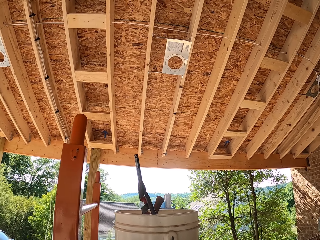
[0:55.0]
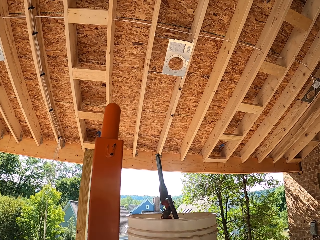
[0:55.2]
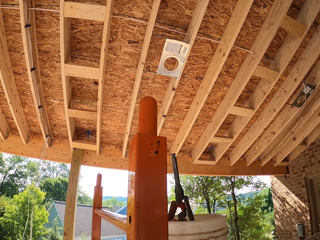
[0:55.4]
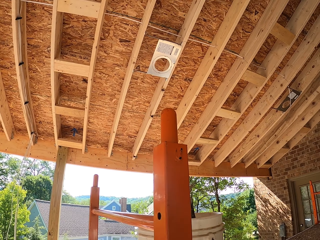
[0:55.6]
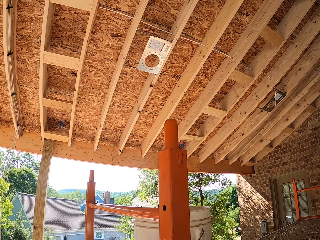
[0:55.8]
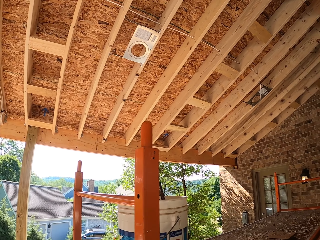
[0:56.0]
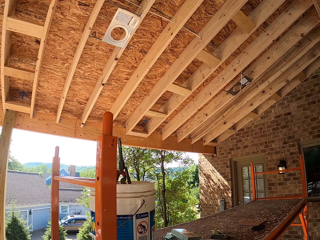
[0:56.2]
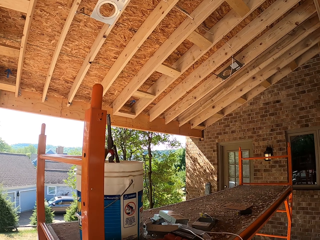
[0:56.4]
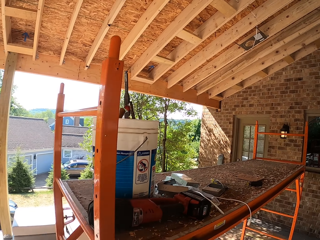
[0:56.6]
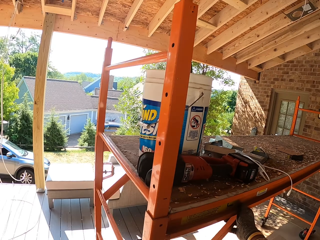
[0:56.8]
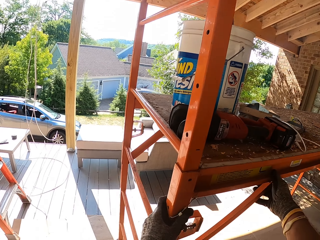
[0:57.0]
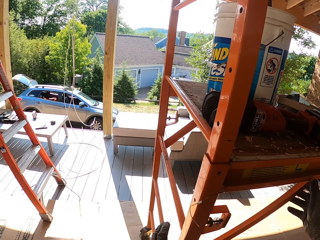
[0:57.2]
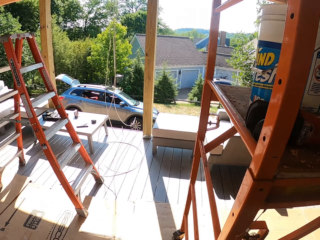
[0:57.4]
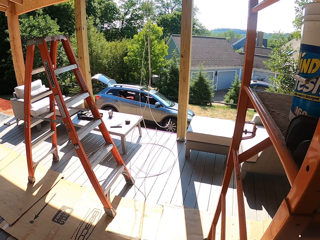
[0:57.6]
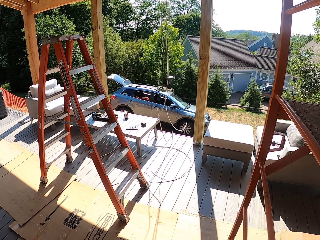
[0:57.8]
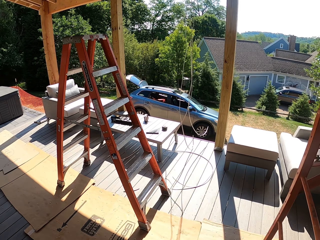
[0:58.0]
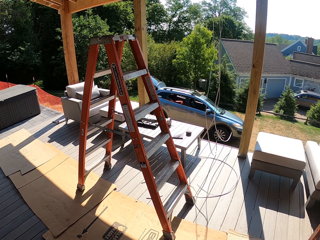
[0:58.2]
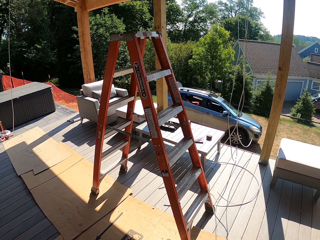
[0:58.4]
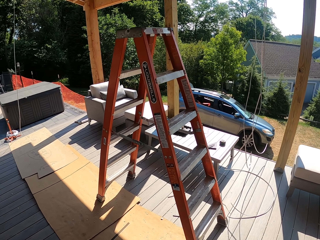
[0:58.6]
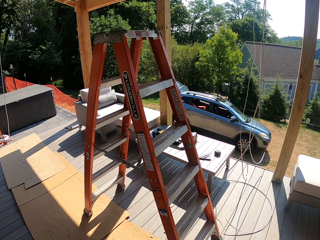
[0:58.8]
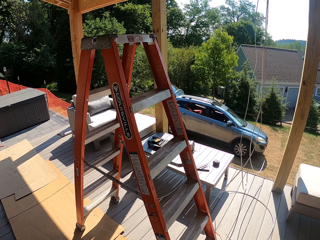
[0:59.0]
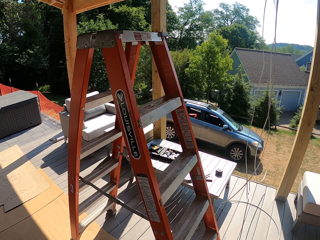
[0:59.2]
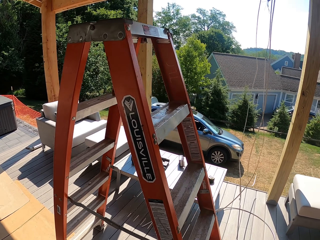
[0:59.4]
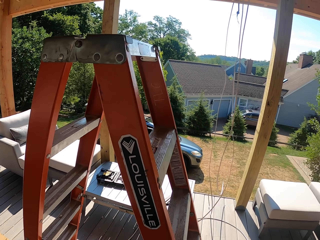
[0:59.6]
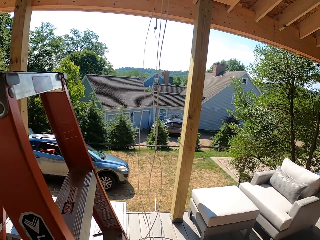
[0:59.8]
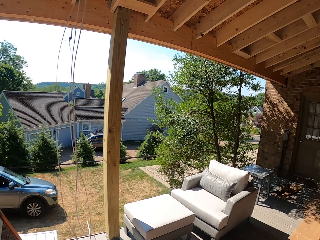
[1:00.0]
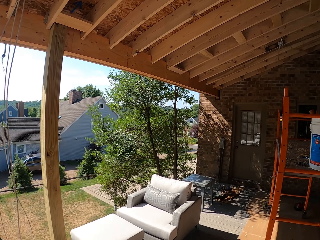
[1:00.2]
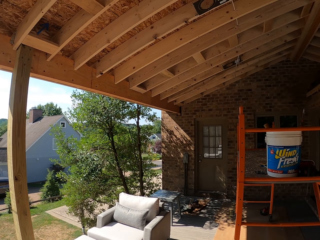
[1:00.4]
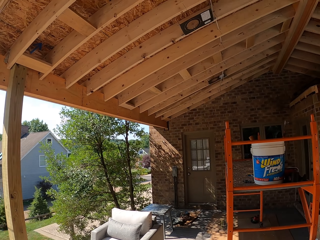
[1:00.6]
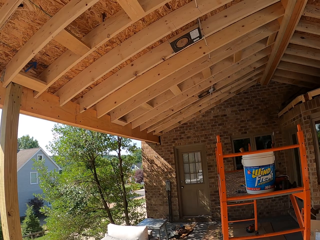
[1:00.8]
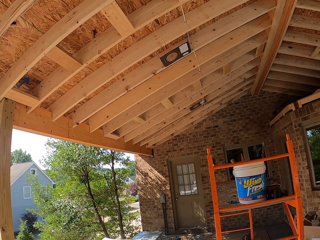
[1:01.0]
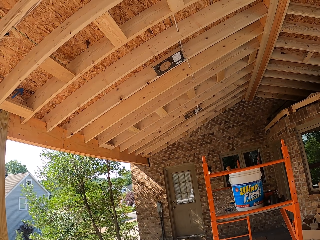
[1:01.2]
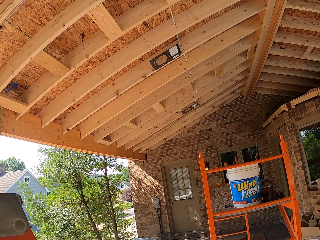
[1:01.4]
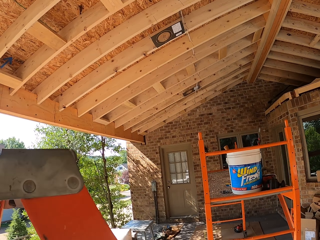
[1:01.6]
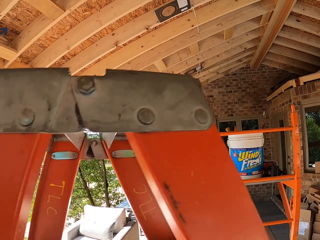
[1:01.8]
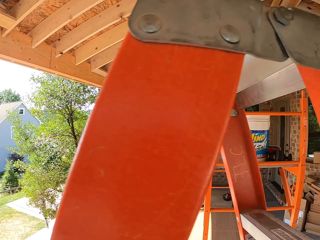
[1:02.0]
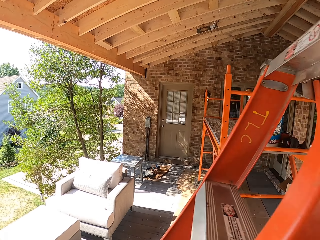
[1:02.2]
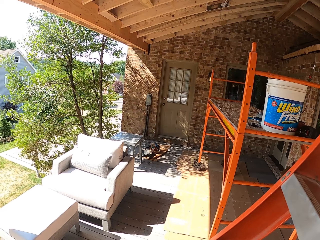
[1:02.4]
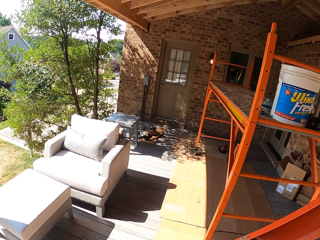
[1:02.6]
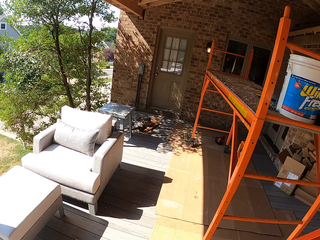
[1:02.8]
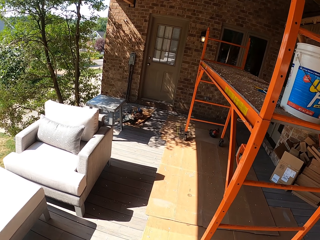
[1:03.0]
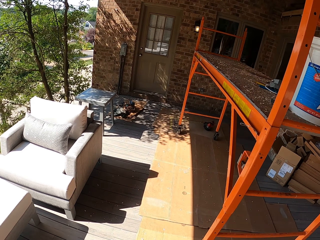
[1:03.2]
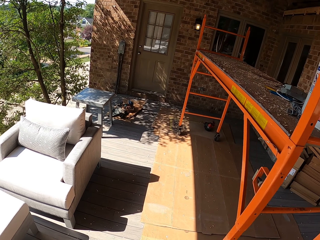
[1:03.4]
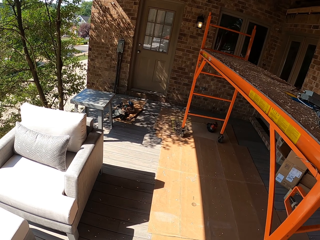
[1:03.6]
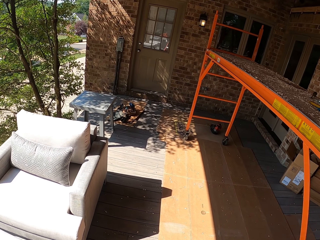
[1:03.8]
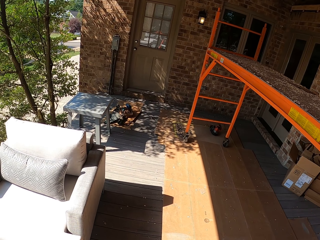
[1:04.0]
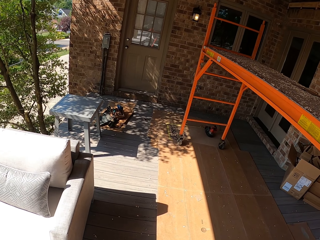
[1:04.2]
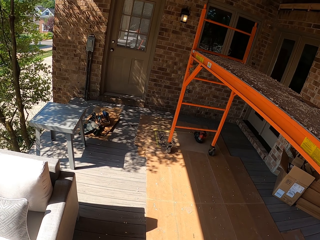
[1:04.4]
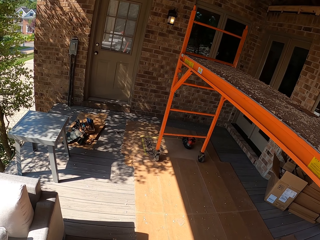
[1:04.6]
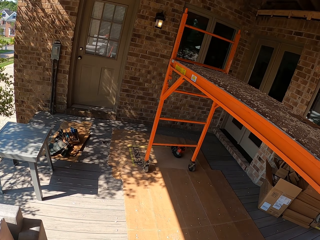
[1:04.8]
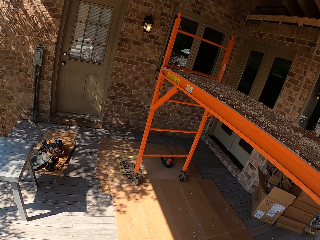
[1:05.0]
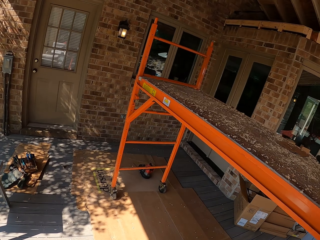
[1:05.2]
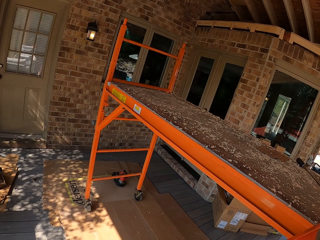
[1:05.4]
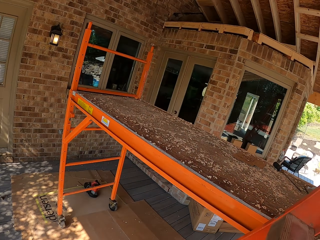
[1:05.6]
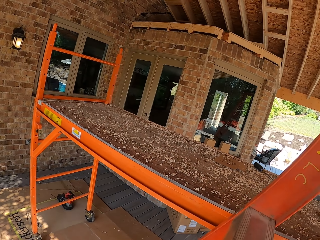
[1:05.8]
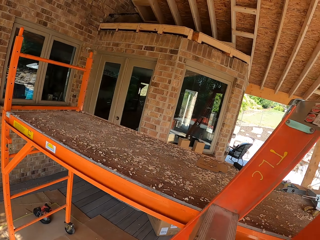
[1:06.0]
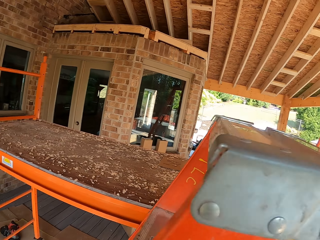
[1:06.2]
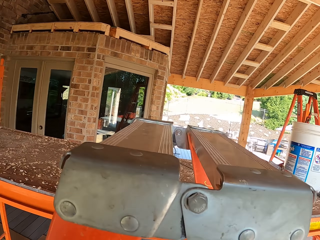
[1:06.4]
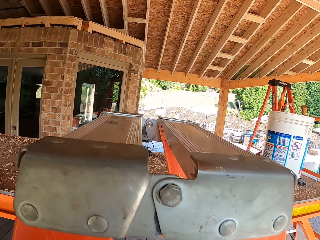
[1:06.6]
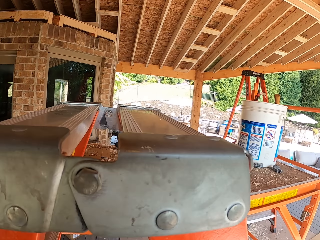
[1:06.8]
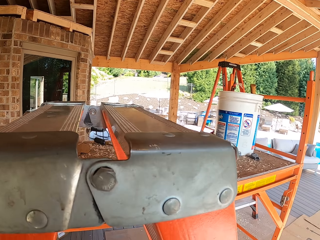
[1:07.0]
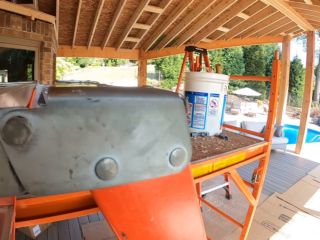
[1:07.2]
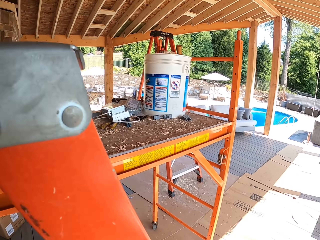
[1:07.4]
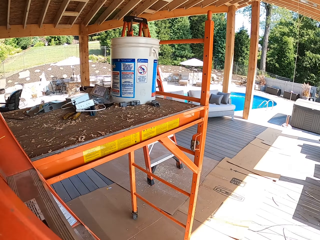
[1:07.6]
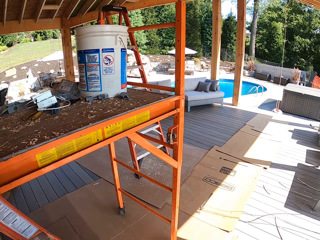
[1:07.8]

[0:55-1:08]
The camera wearer holds the ladder. They walk. They carry the ladder. They walk.

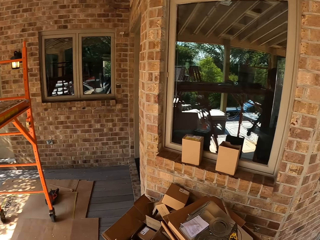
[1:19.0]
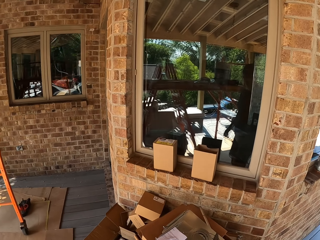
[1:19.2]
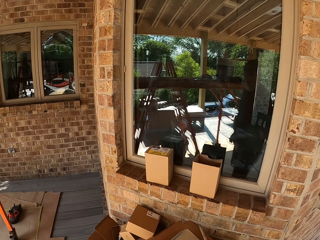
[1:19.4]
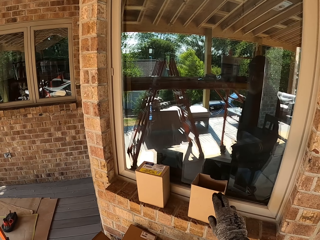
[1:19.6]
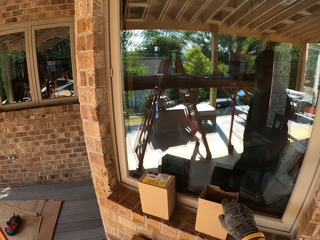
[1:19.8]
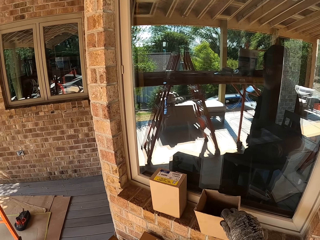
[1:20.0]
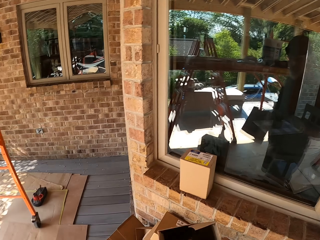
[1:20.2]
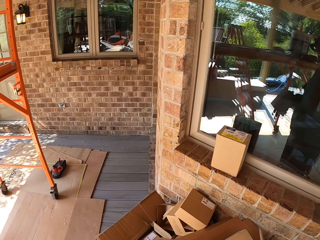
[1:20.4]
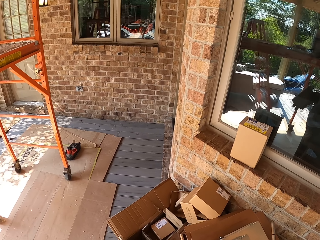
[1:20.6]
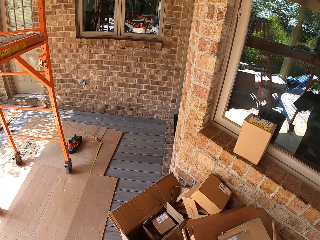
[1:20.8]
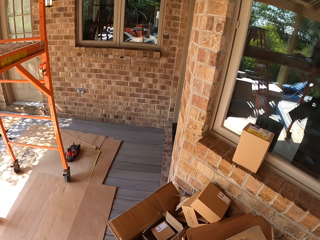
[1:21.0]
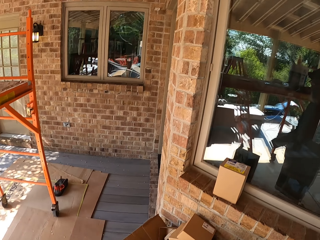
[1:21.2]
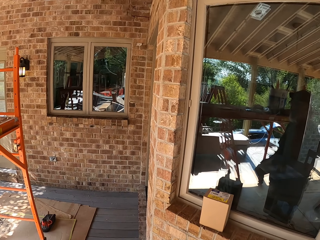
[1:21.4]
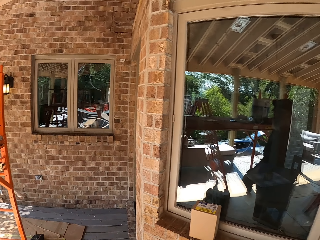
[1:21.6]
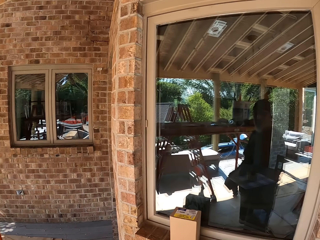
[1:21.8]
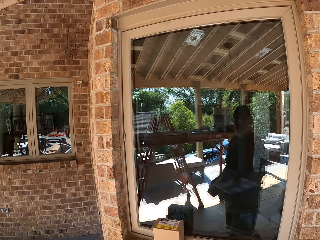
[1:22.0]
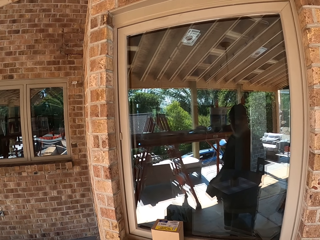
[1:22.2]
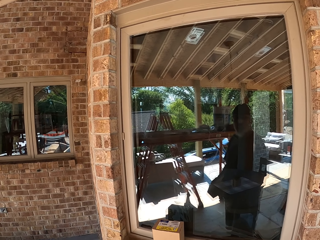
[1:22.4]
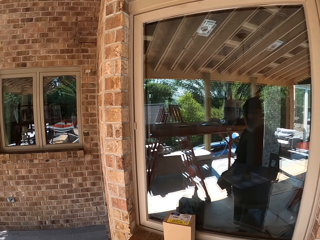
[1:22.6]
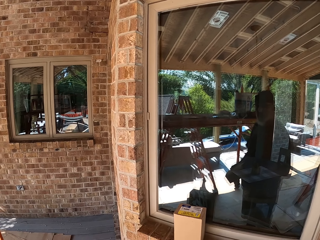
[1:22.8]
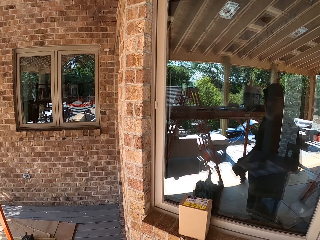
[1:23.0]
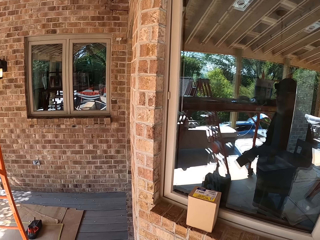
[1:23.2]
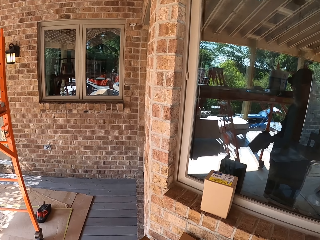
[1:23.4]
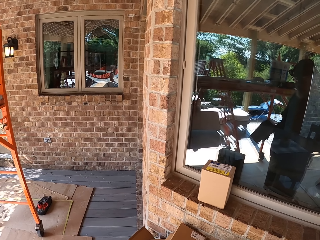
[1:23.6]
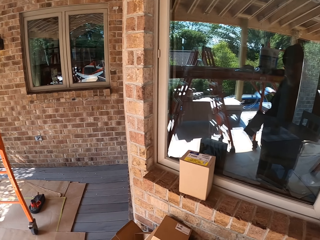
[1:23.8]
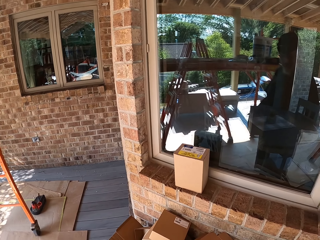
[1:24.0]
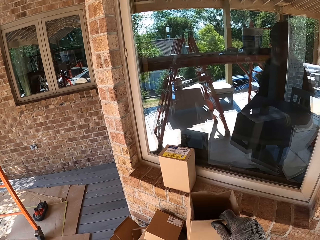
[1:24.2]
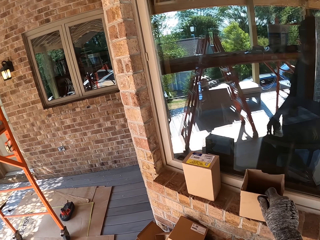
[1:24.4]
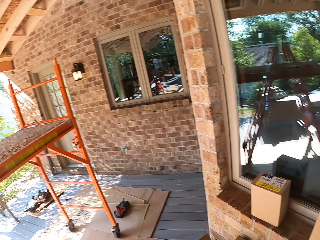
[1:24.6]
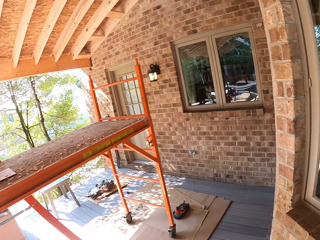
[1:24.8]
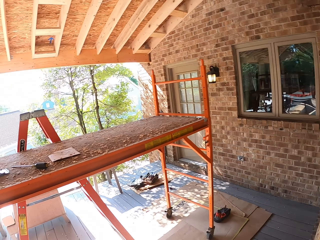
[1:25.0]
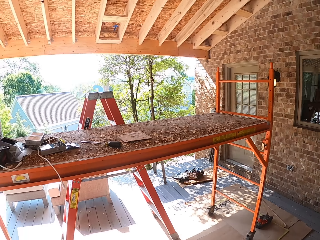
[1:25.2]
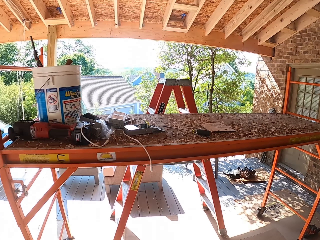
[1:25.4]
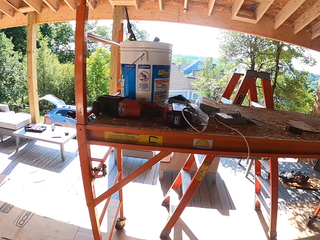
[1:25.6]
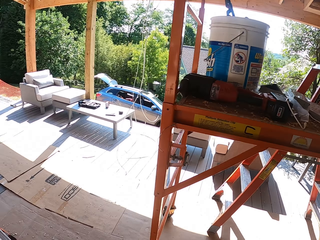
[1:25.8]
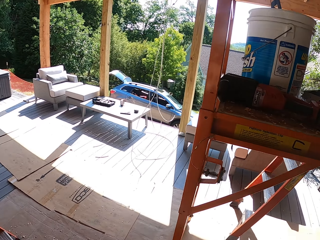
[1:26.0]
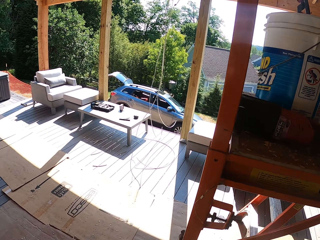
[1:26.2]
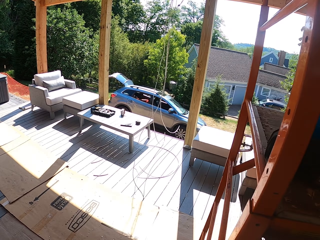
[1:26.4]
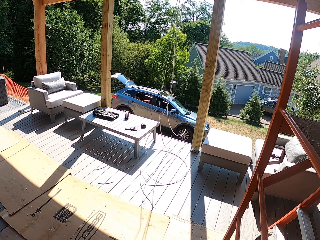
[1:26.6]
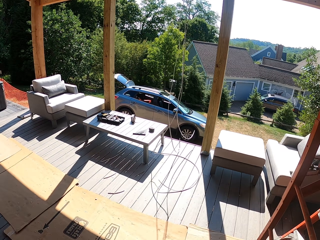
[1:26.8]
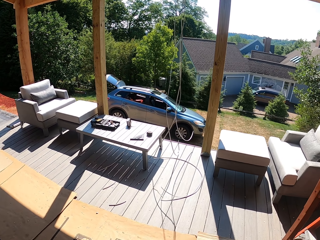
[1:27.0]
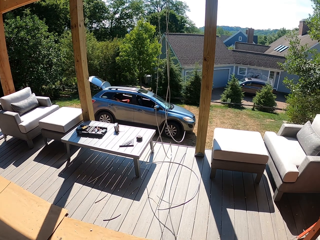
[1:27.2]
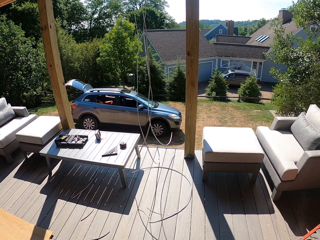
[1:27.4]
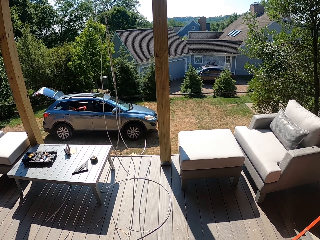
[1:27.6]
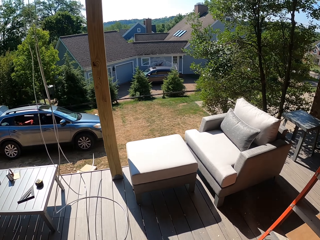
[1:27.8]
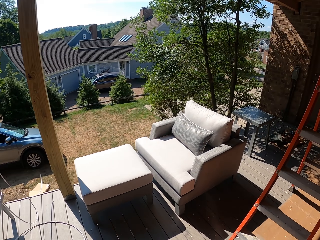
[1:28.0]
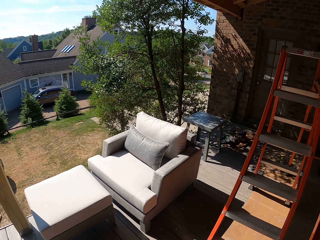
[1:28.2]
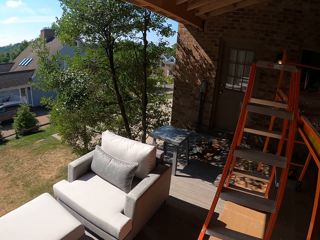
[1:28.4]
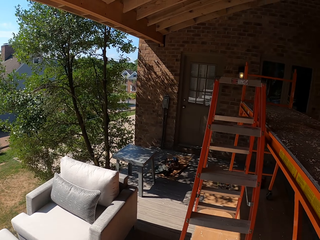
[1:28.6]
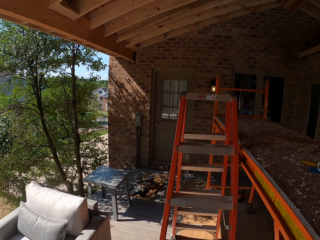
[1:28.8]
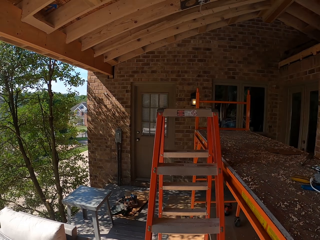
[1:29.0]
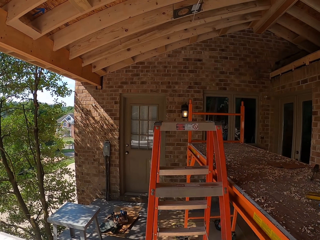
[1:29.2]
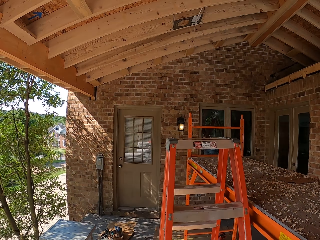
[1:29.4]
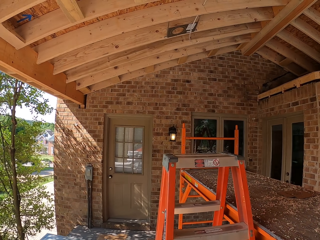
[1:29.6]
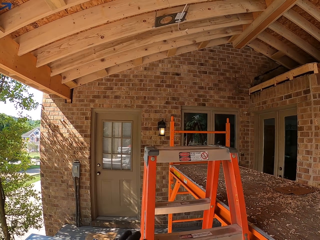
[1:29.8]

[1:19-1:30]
The camera wearer picks up a carton box. They look at the box. They remove something from the carton box. They place the carton at the window. They walk around.
